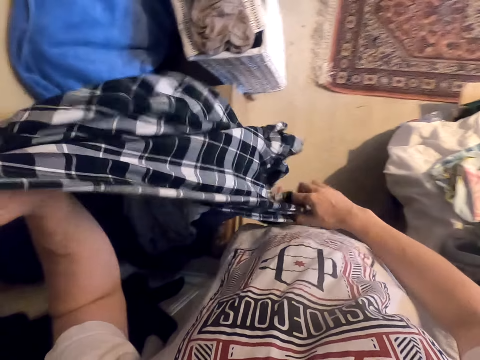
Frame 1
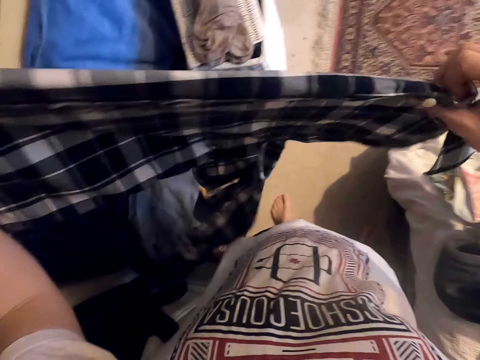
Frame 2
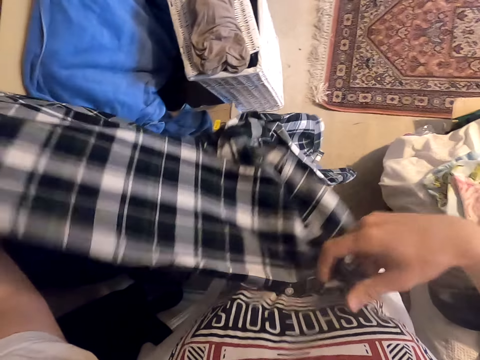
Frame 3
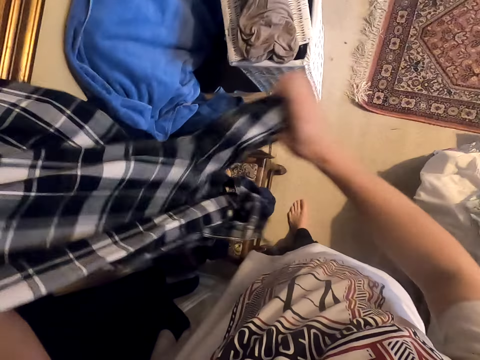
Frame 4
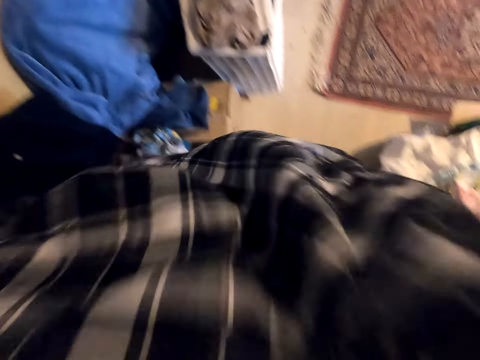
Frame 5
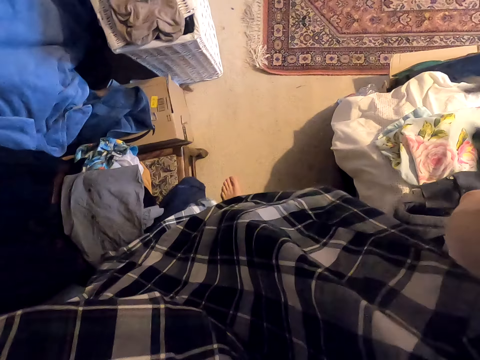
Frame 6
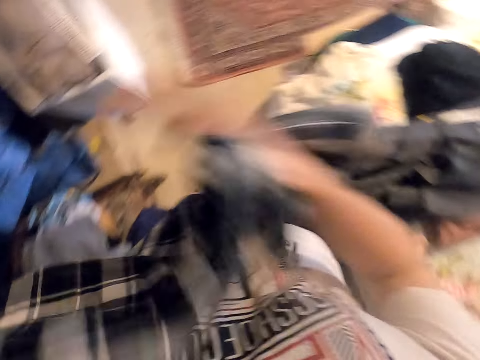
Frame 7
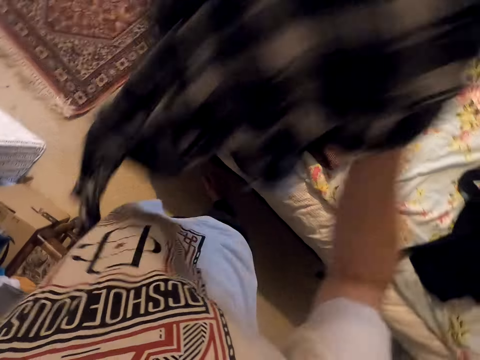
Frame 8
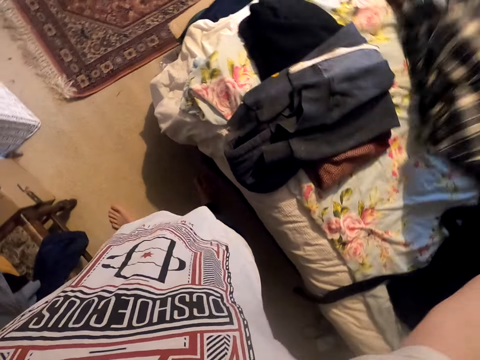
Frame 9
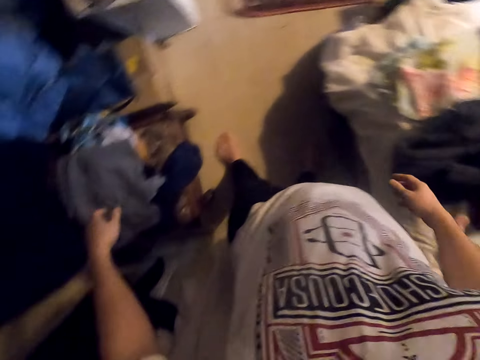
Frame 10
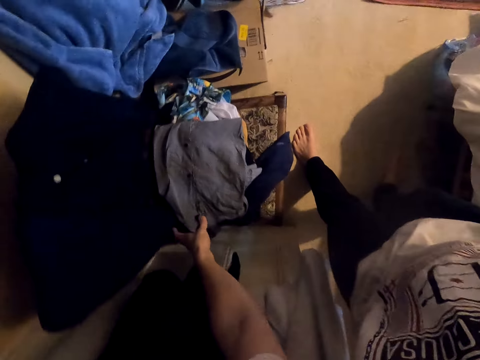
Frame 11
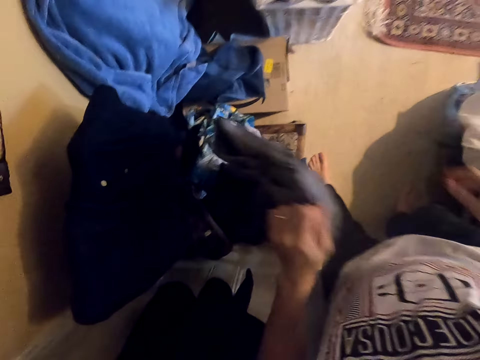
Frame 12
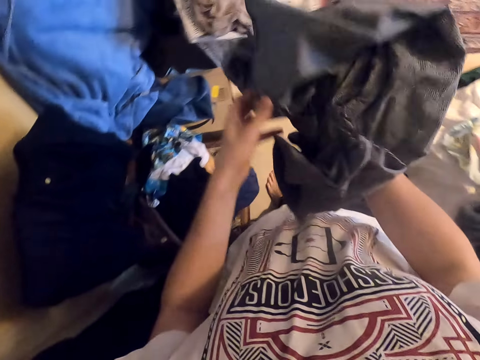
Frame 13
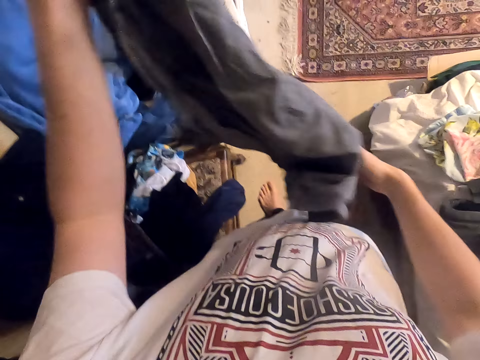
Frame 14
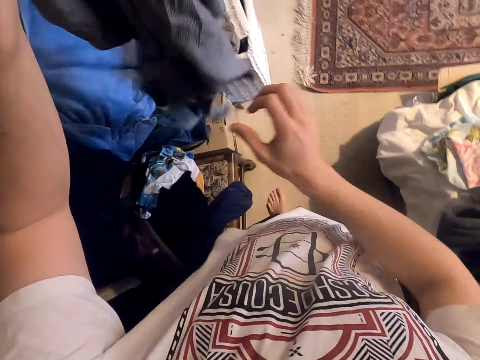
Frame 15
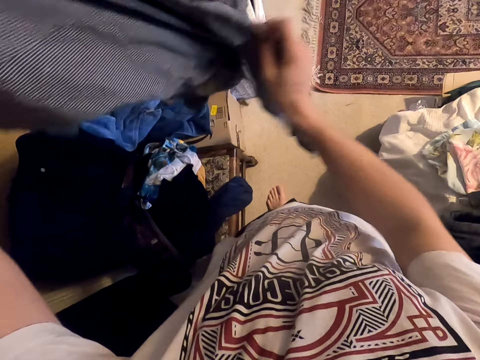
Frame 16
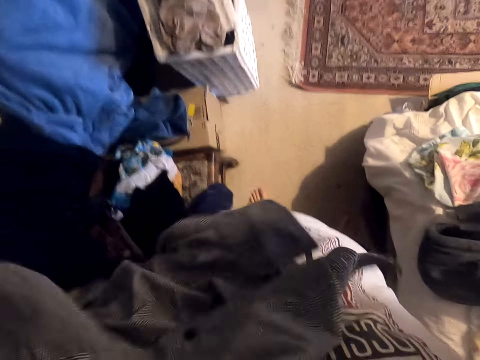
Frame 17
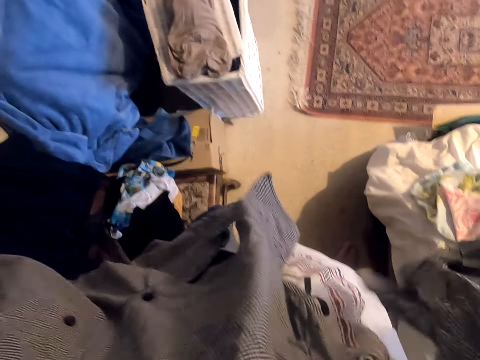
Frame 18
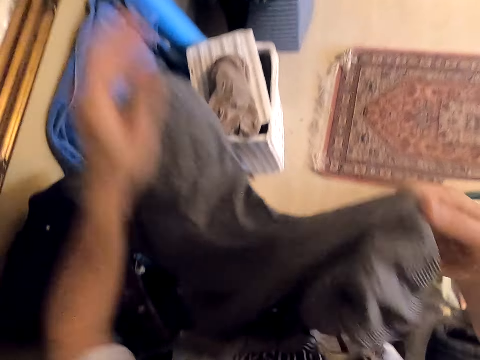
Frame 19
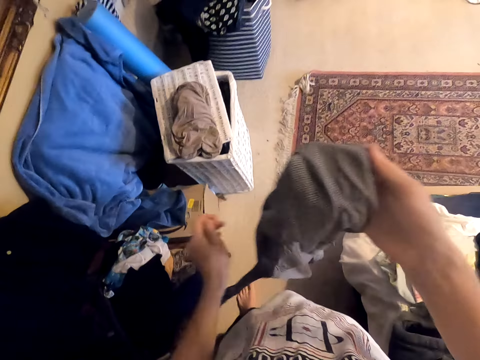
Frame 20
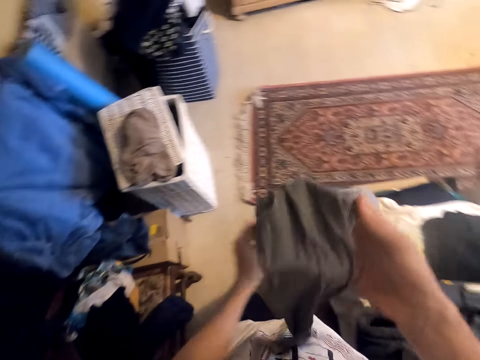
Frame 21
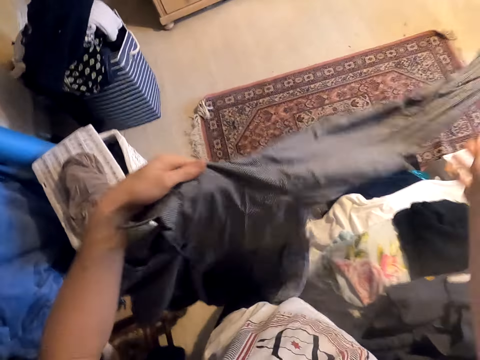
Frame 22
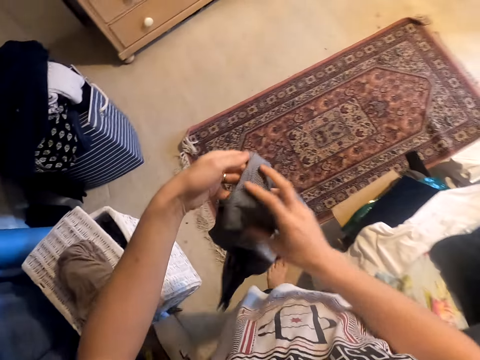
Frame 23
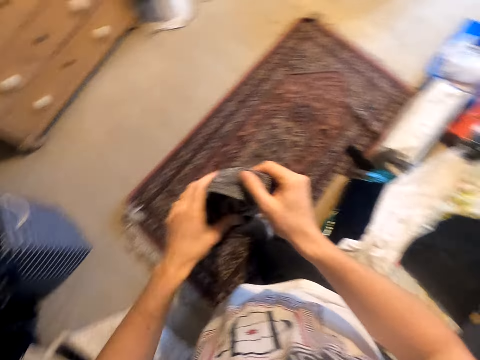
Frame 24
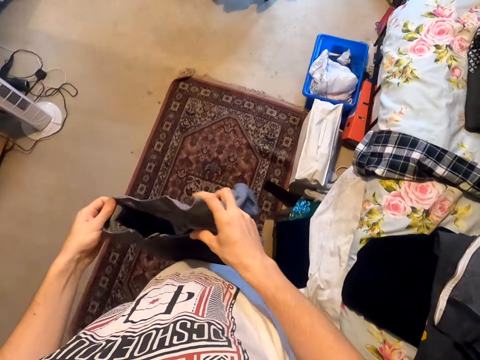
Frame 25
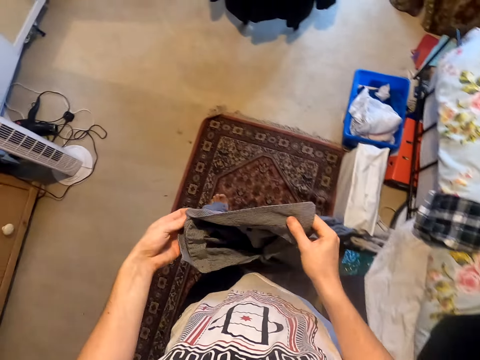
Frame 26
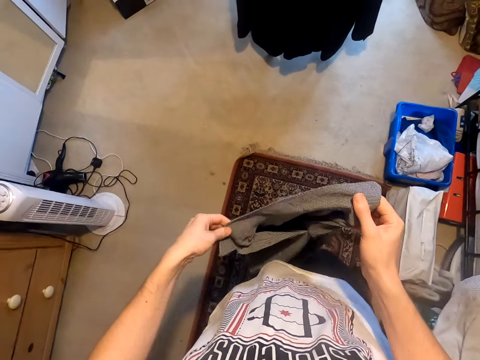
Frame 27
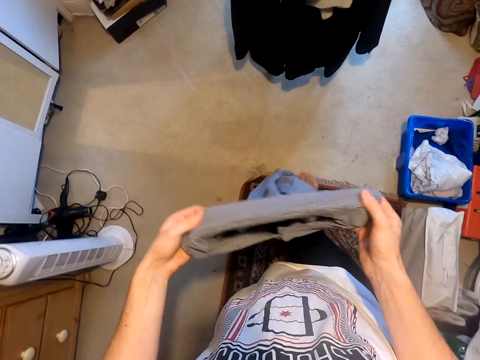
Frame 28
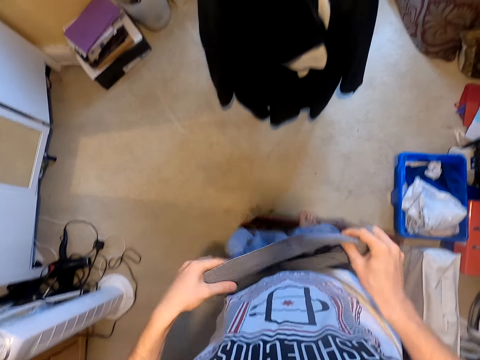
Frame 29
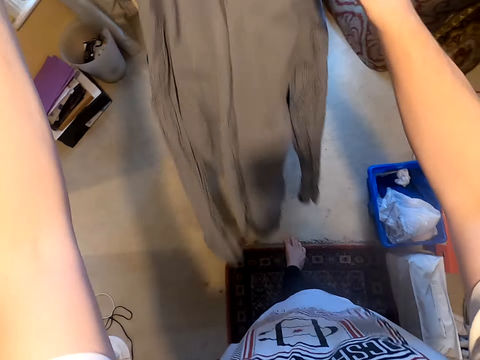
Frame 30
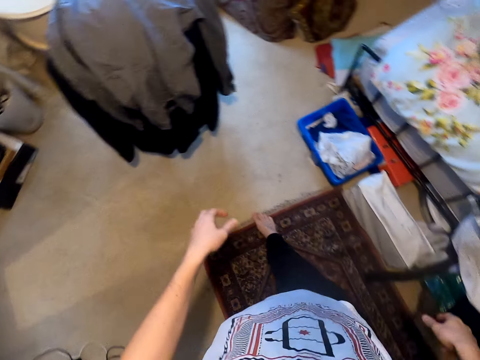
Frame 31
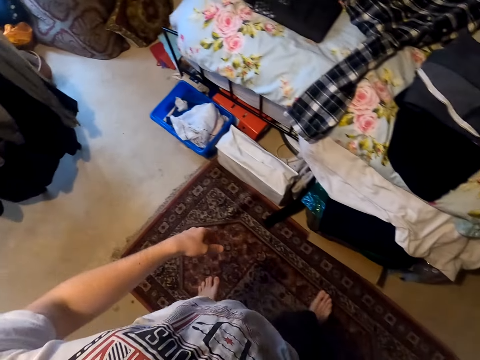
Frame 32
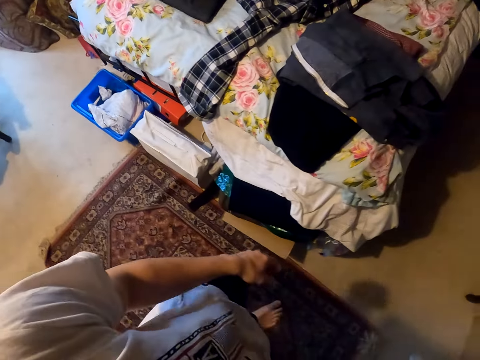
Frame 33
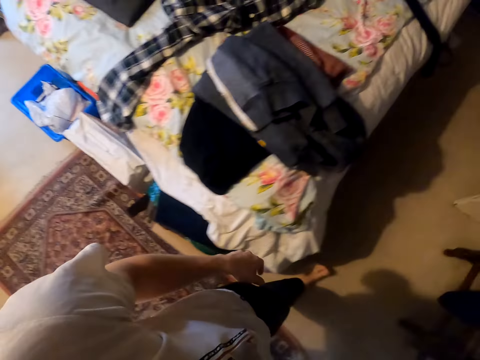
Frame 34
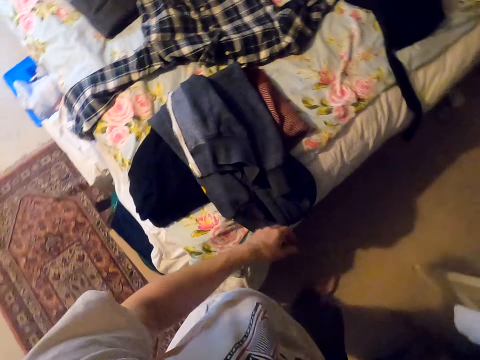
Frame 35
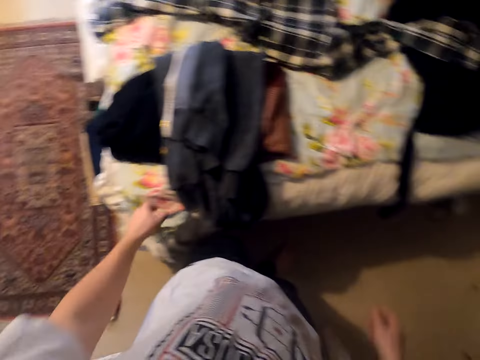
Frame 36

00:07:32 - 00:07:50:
The camera wearer unfolds the shirt. They move the shirt to the face. They smell the shirt. They drop the shirt on the bed and lower the shirt. They pick a shirt. They hold the shirt. They smell the shirt. They unfold the shirt. They hold the shirt. They move the shirt to the face. They lower the shirt. They touch the shirt. They hold the shirt. They straighten the shirt. They hold the shirt. They move around. They look at the collar of the shirt. They adjust the shirt collar. They throw the shirt on something. They move around.

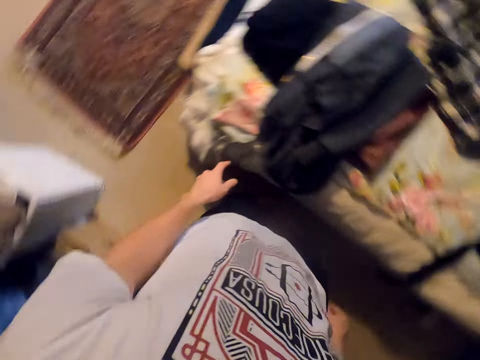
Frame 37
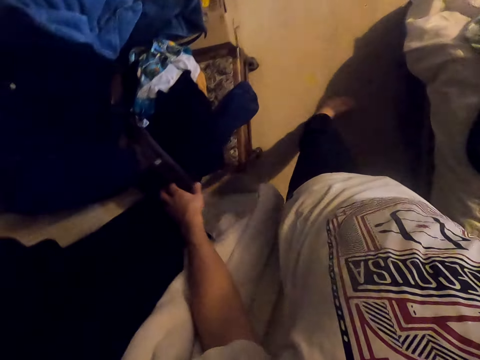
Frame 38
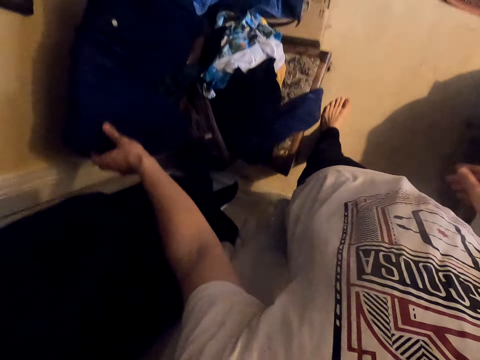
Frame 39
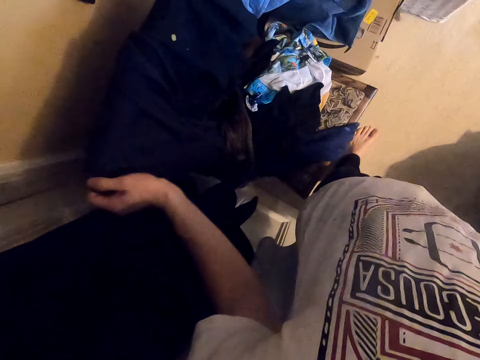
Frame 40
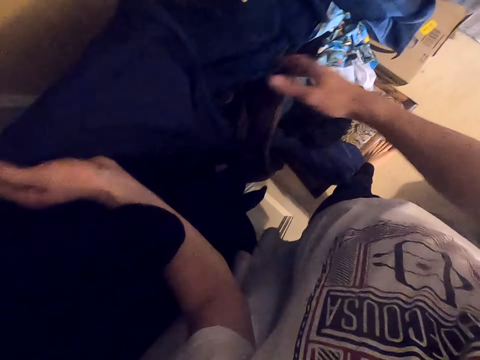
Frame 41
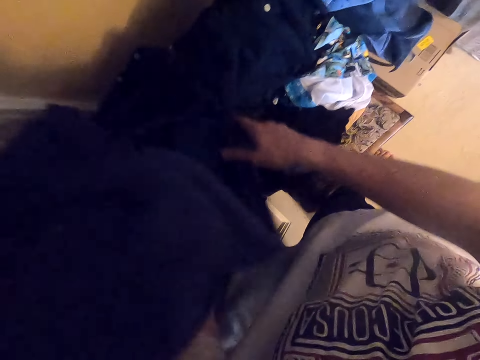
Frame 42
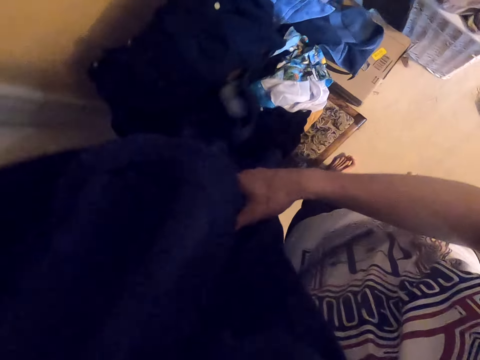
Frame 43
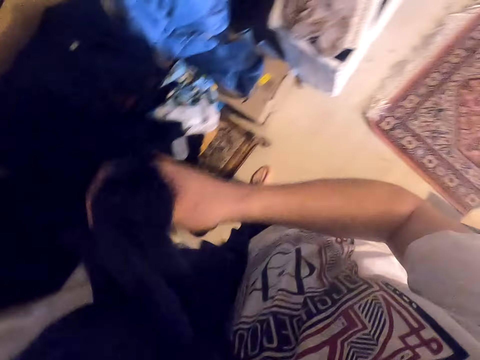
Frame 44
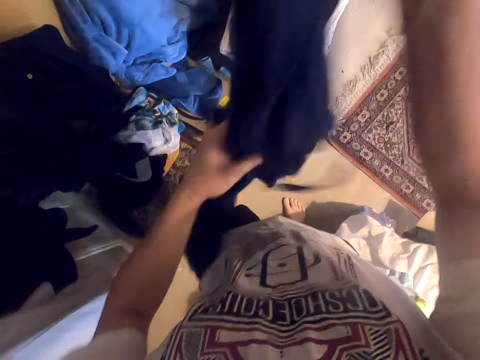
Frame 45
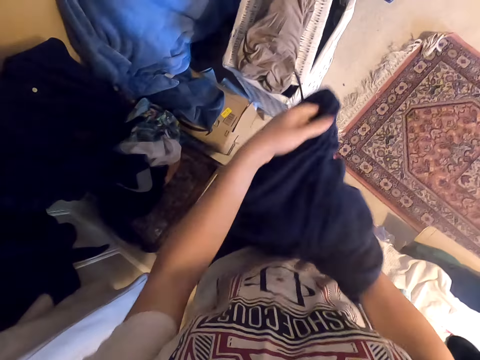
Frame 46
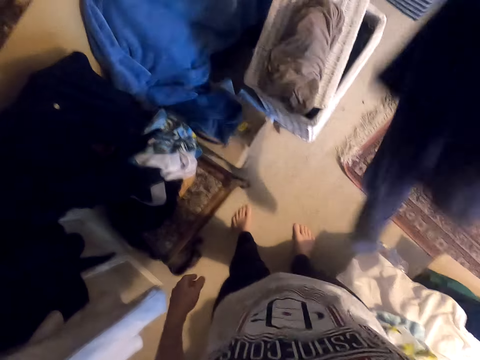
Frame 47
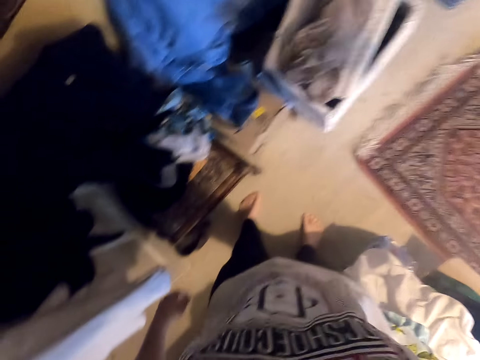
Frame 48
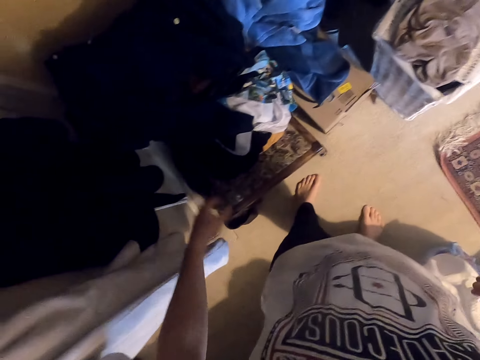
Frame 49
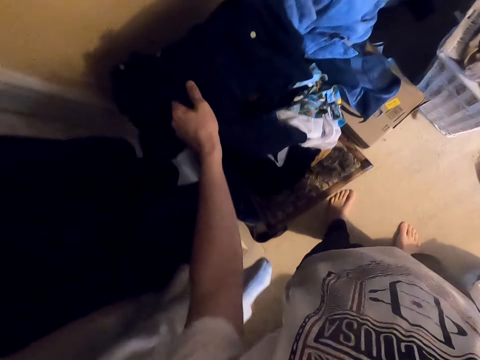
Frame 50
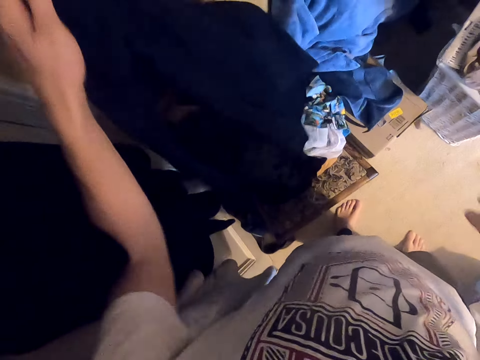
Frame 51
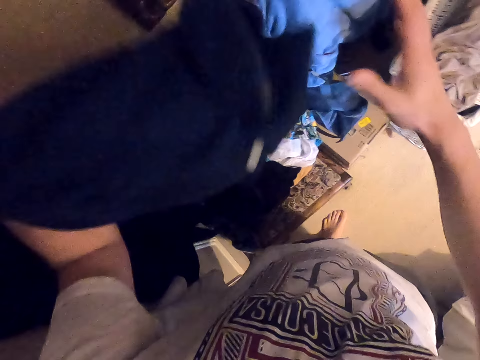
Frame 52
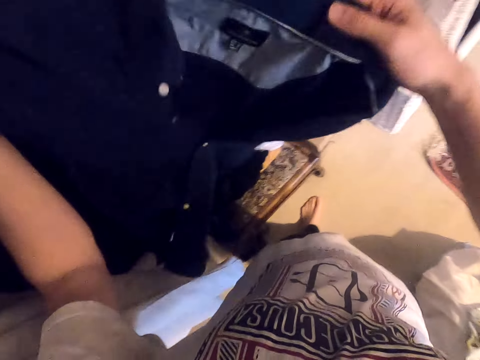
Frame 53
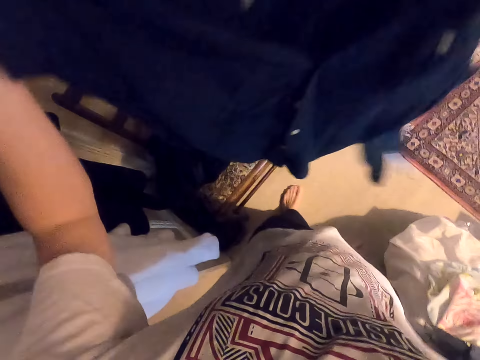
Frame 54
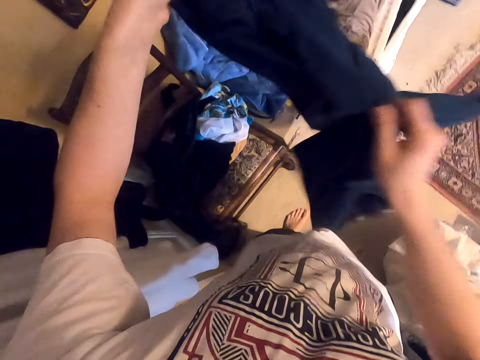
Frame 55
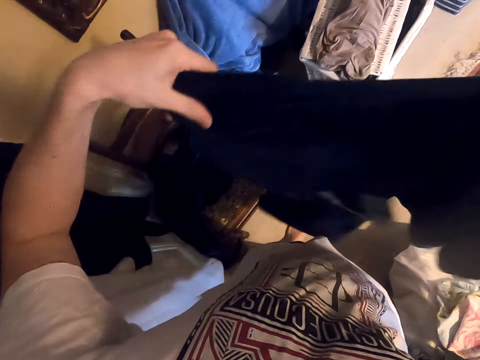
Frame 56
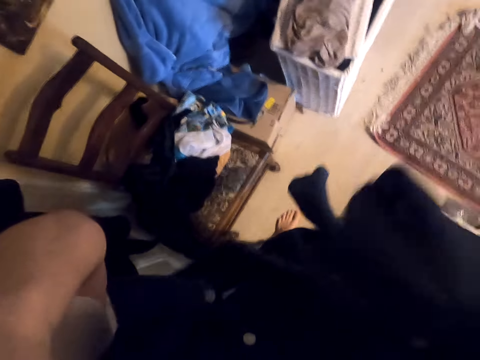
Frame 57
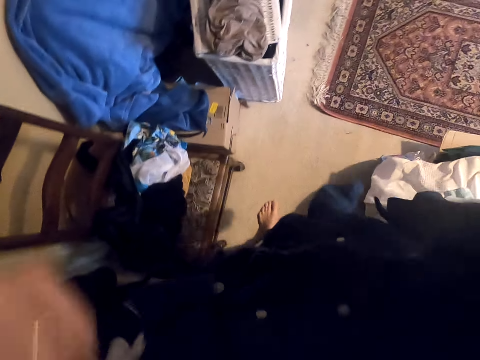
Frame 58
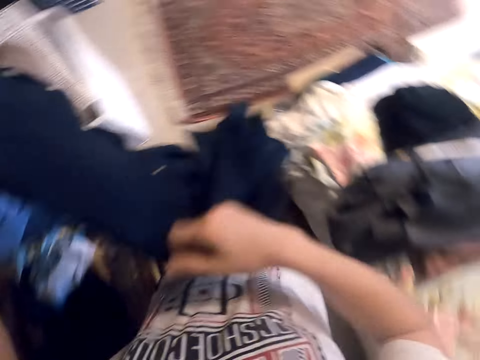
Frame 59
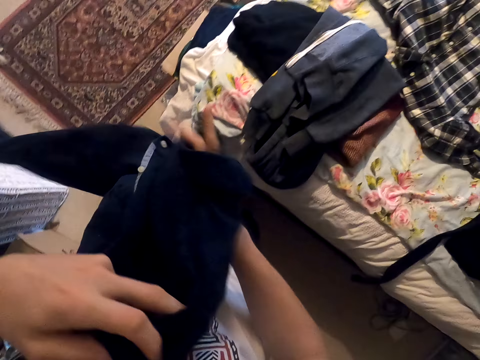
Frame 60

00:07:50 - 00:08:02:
The camera wearer looks around. They pick a sweatshirt or cloth. They hold the sweatshirt. They fold the cloth. They drop the sweatshirt. They pick a shirt. They hold the shirt. They straighten the shirt. They hold the shirt. They move the shirt to the face. They smell the shirt.
